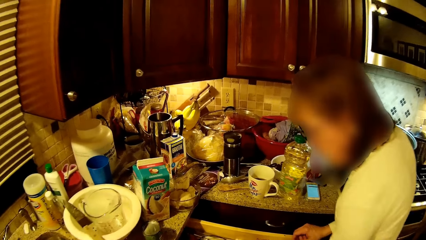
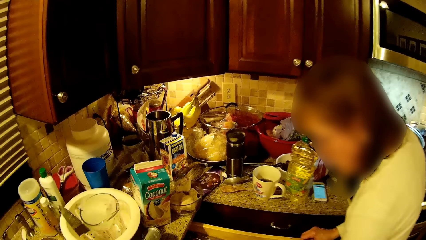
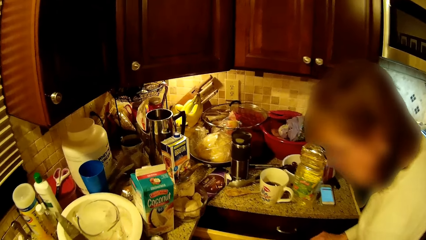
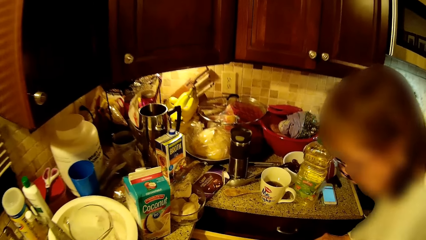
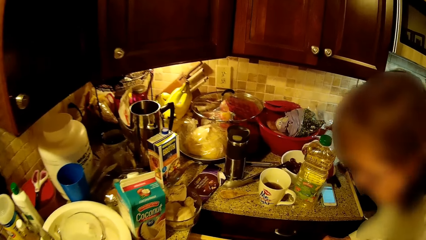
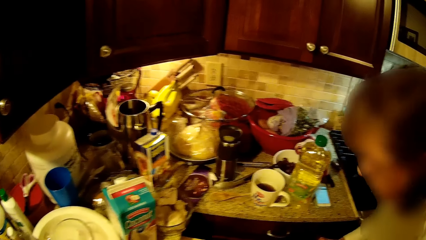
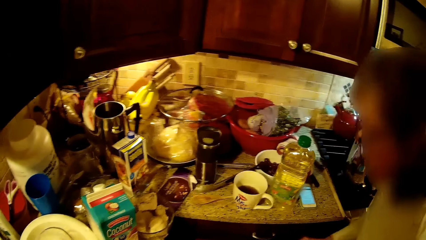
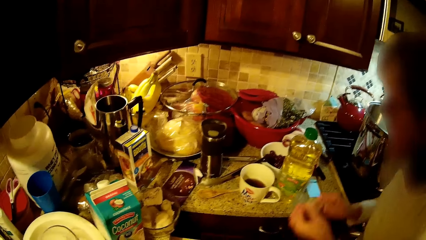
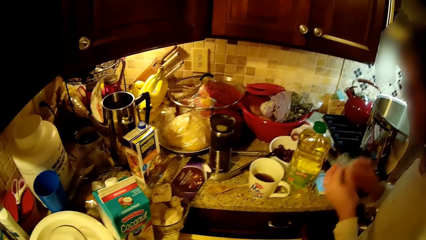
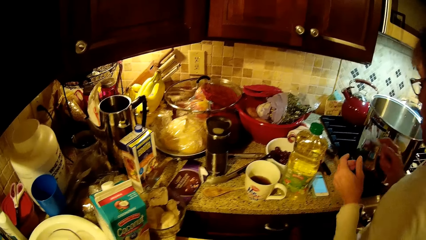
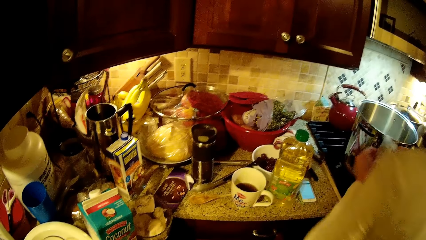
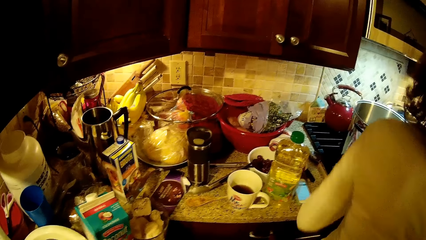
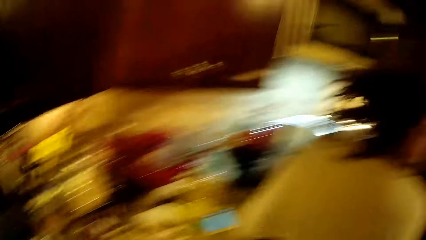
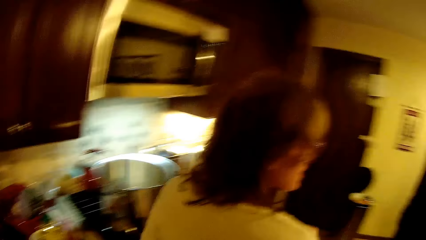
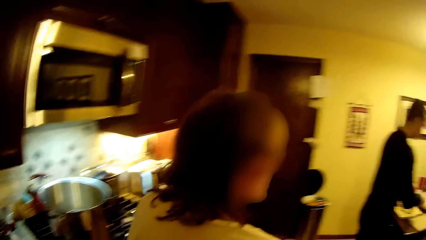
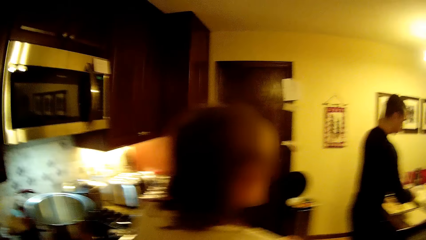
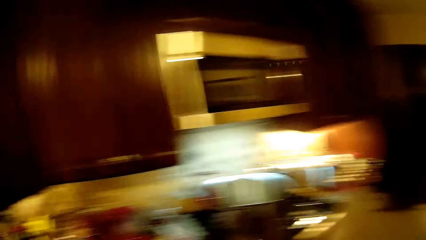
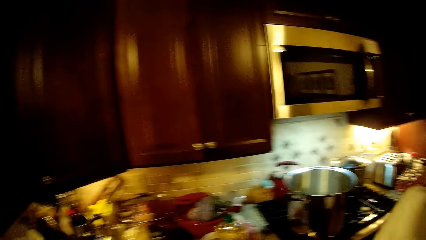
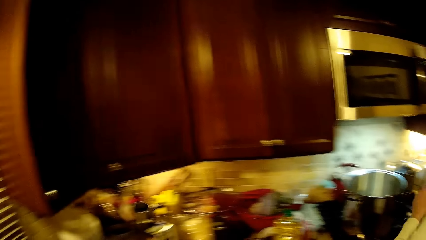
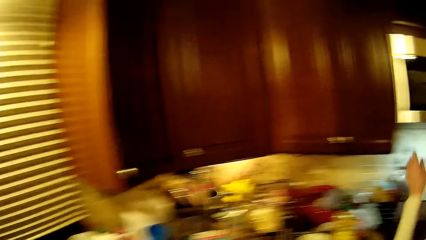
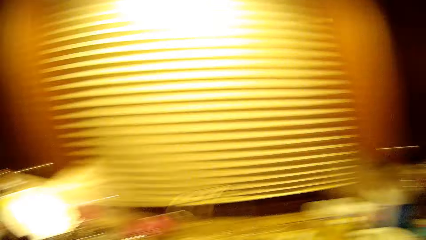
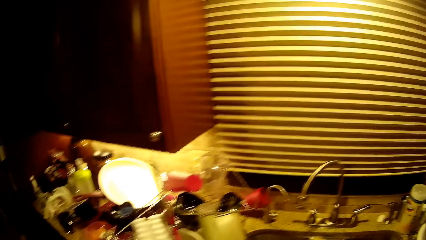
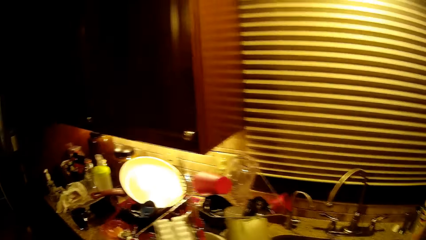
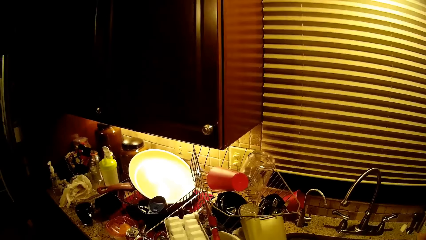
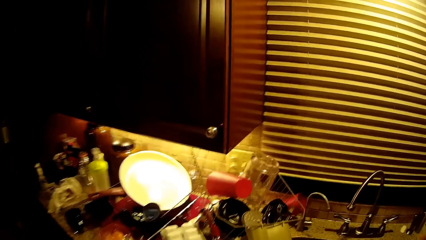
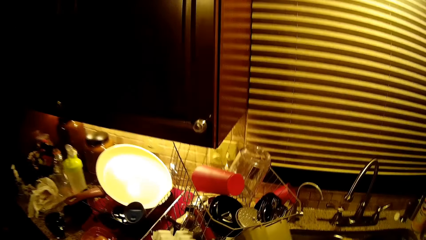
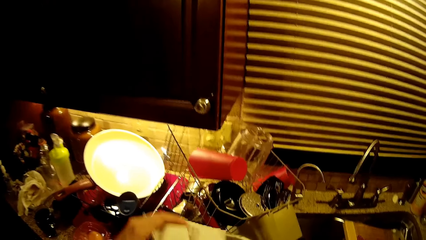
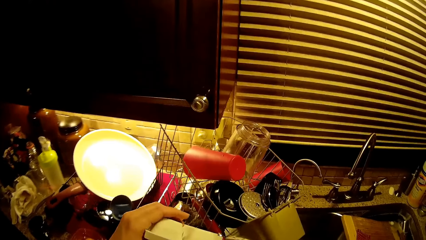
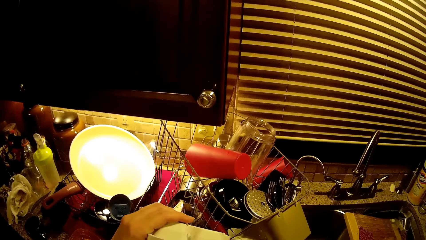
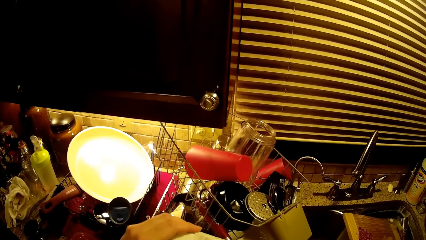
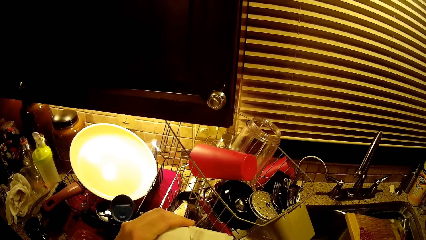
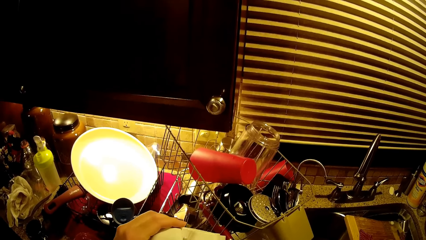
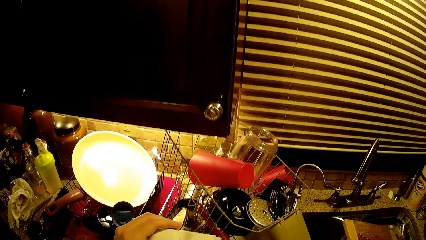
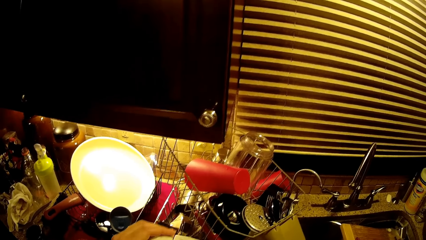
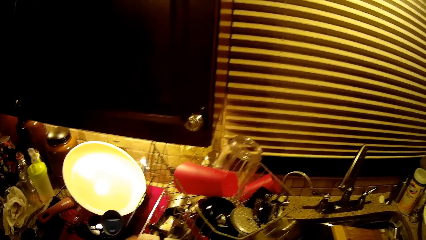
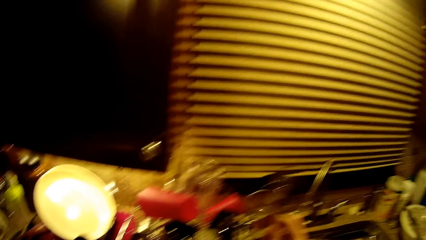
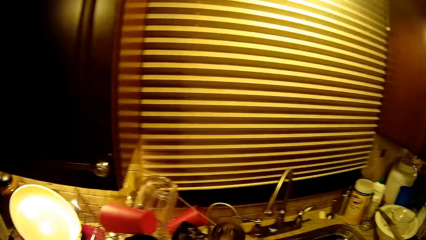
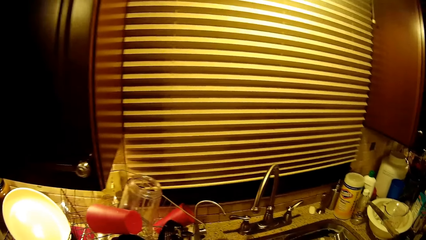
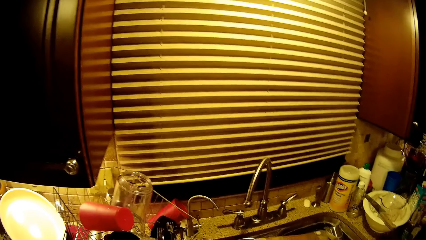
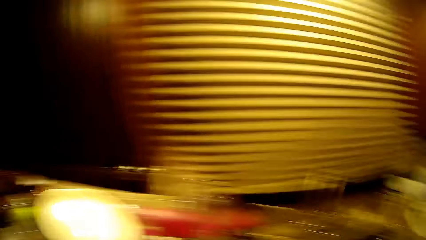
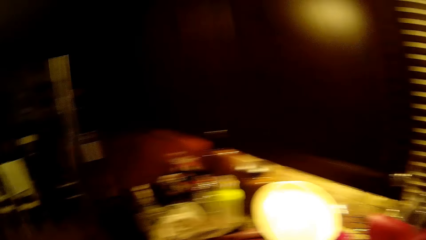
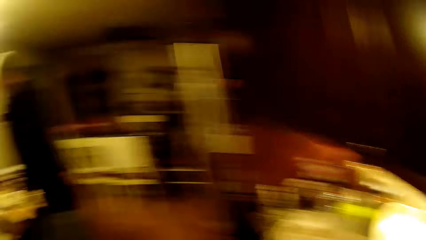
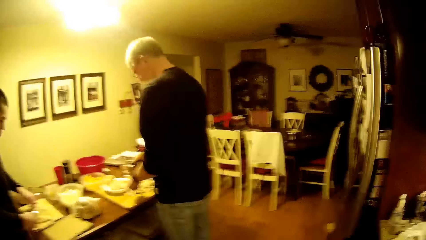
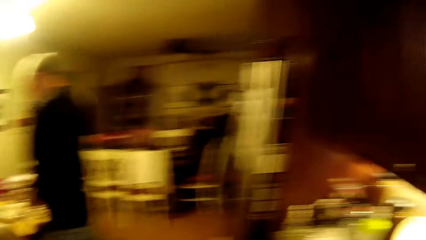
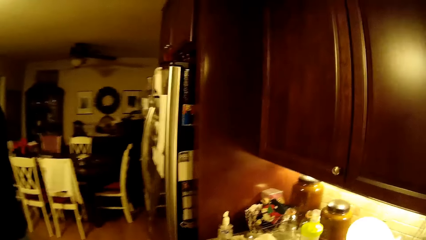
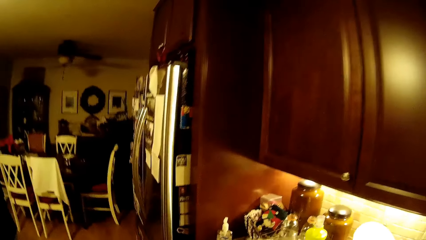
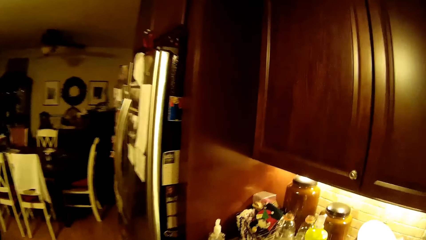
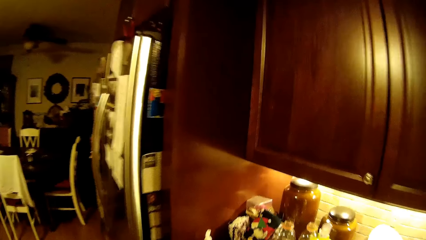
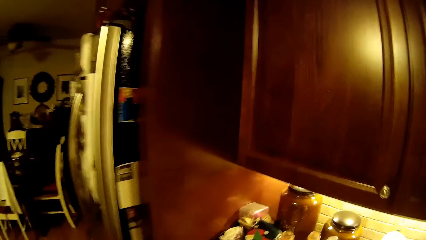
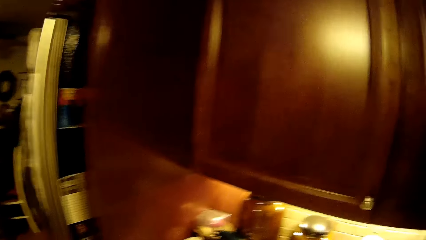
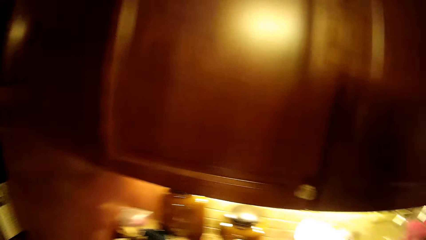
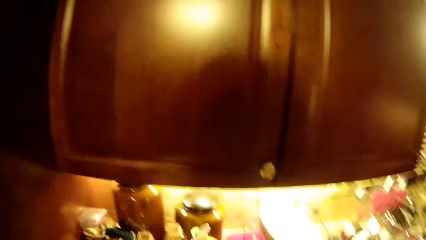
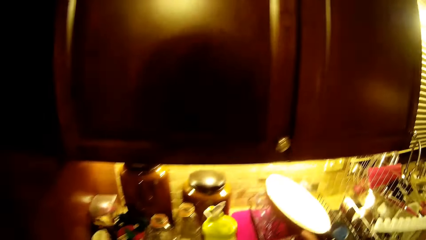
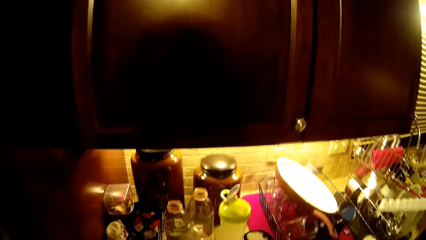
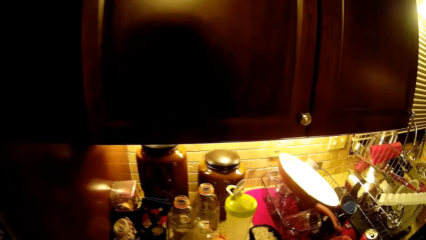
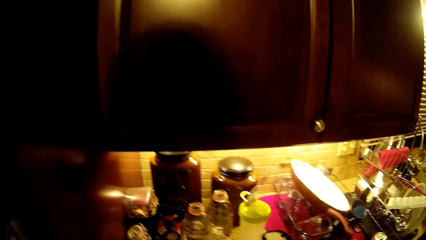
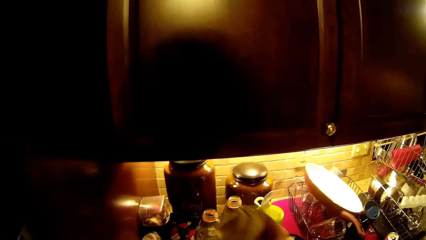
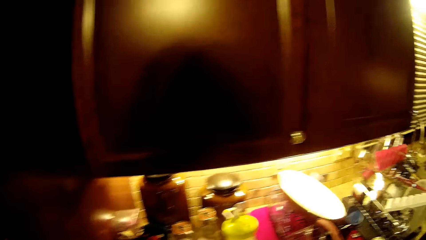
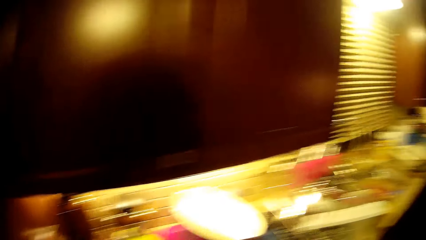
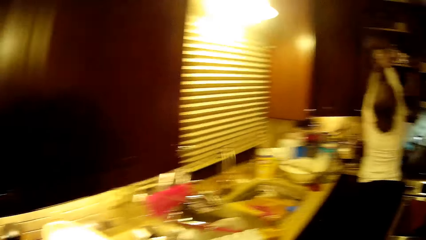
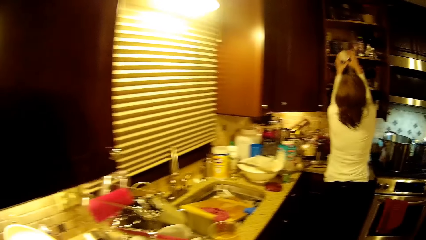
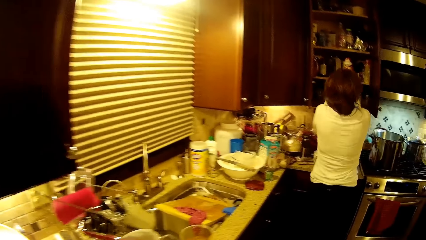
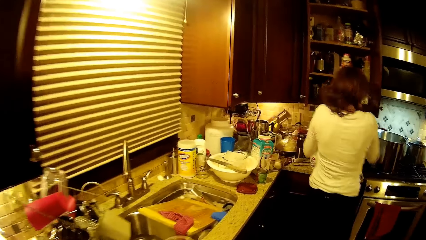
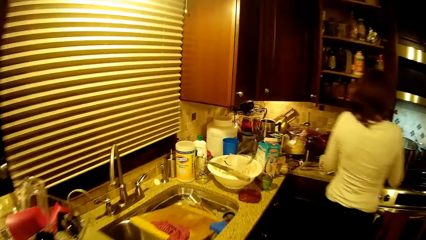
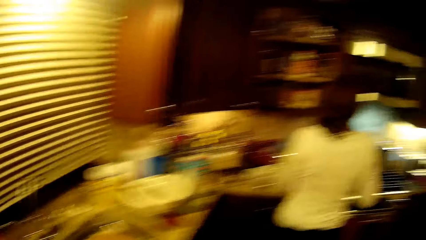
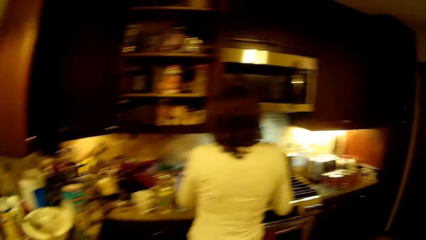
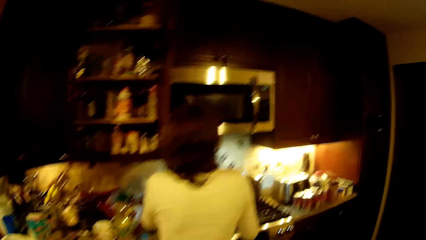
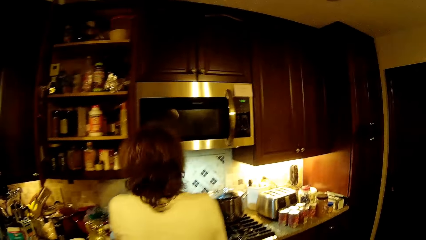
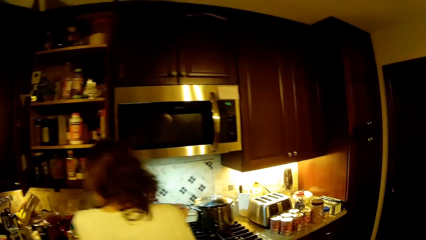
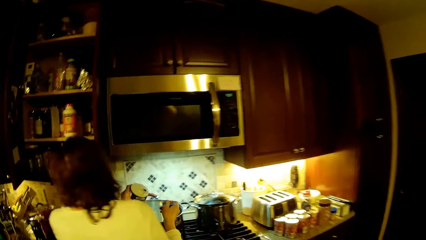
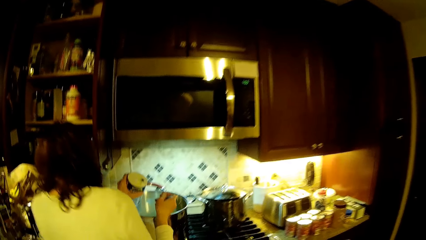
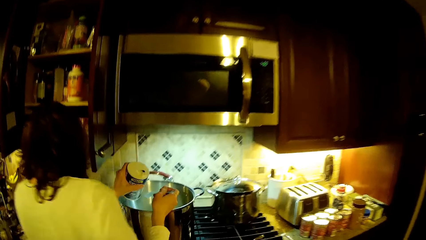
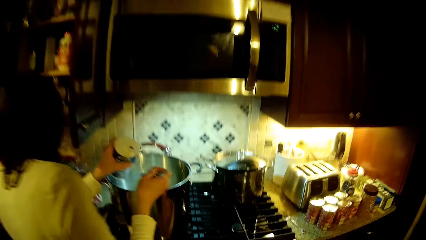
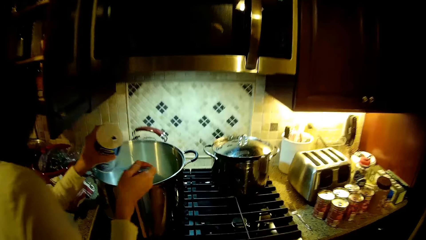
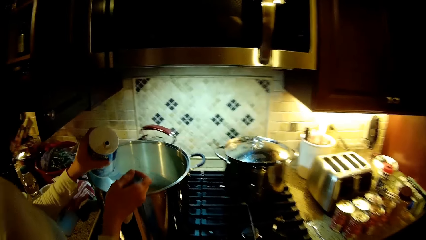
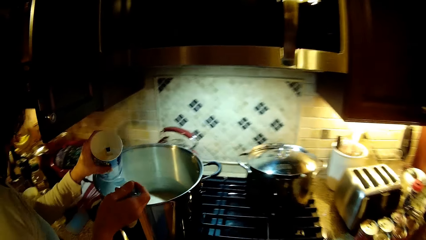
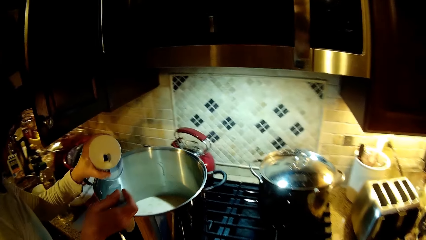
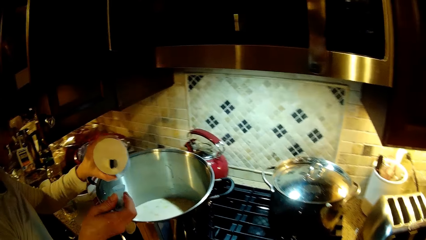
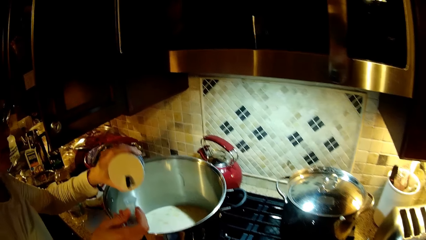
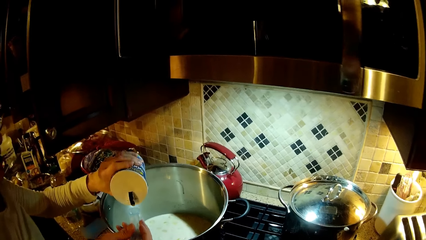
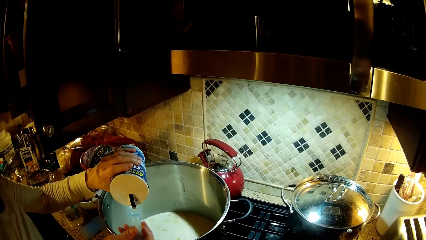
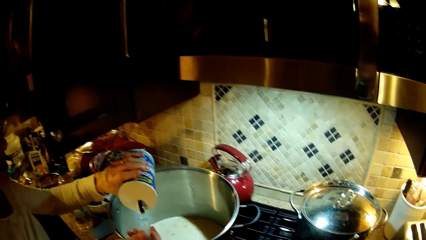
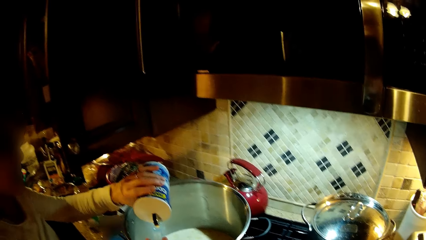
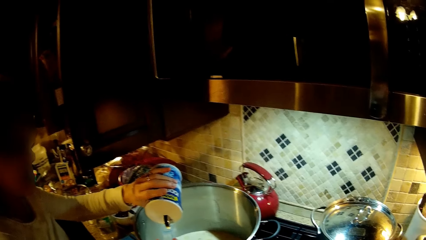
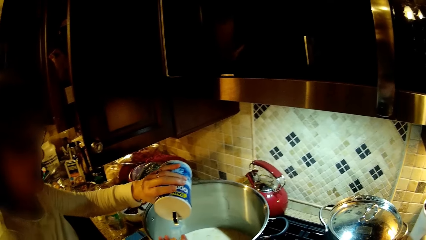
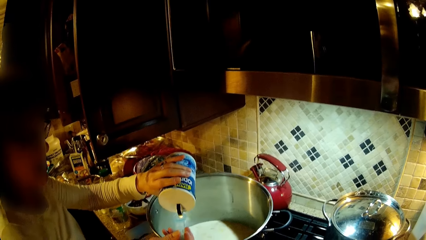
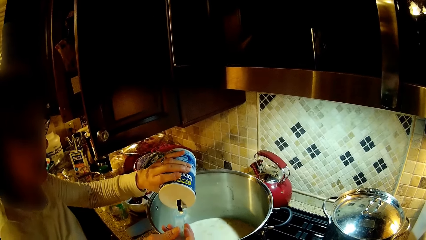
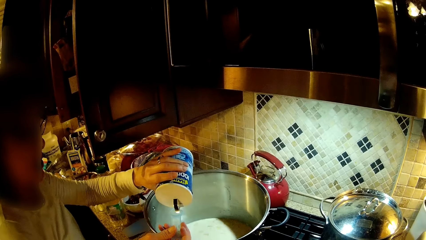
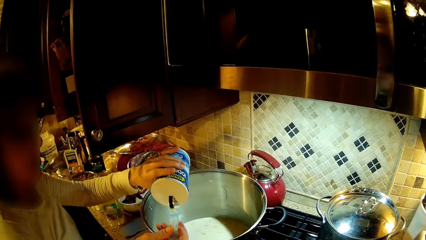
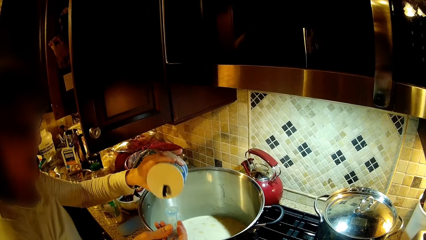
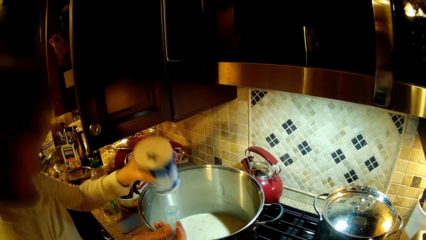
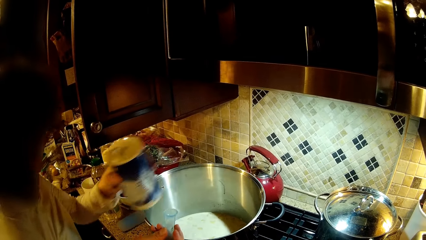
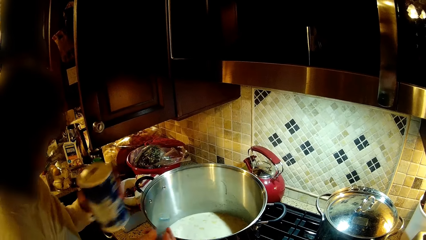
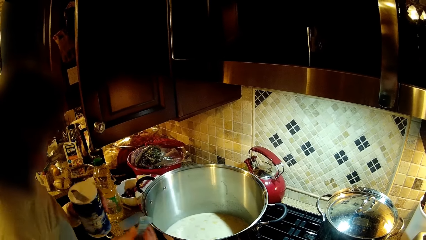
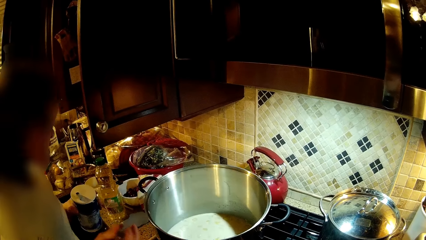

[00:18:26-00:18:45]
A woman picks a spoon from the drawer. The woman holds something. The camera wearer walks around. They move a spout. They pick a serving spoon. They walk around. They look around. They pick something. They turn. The woman removes a container from the cabinet. The camera wearer walks around. The woman puts something in a spoon. The camera wearer pours something into the spoon.
